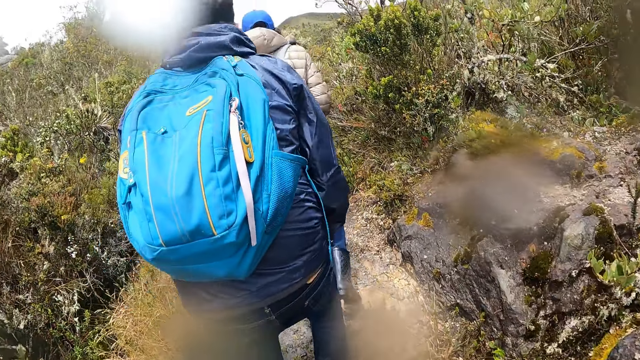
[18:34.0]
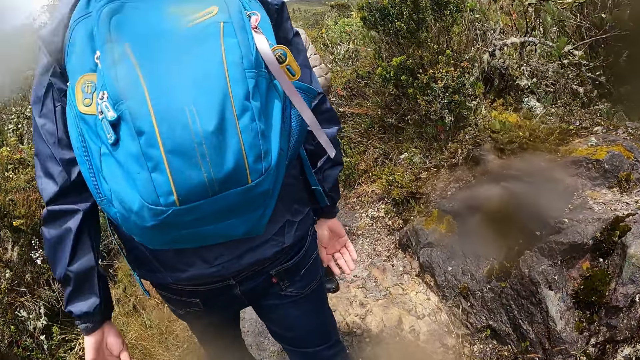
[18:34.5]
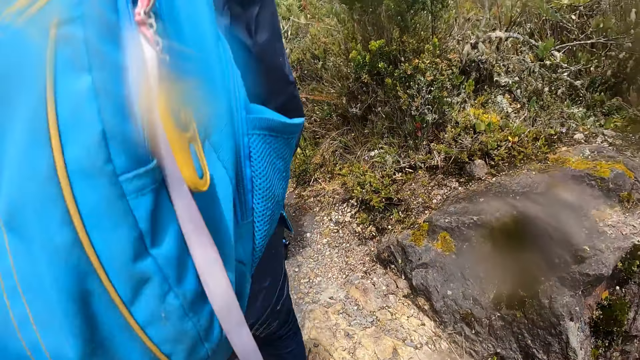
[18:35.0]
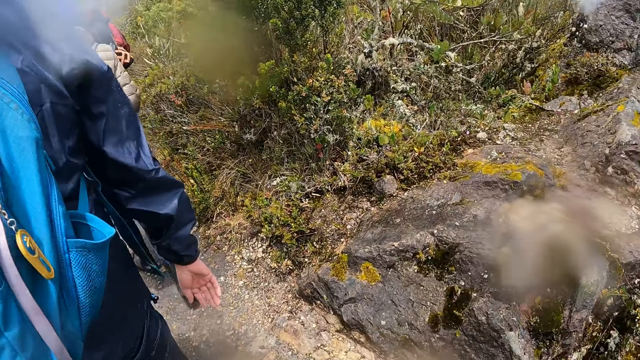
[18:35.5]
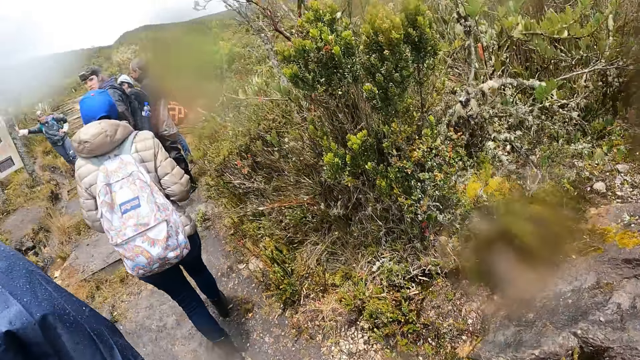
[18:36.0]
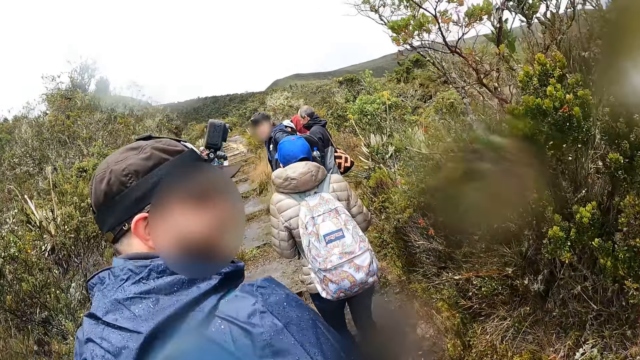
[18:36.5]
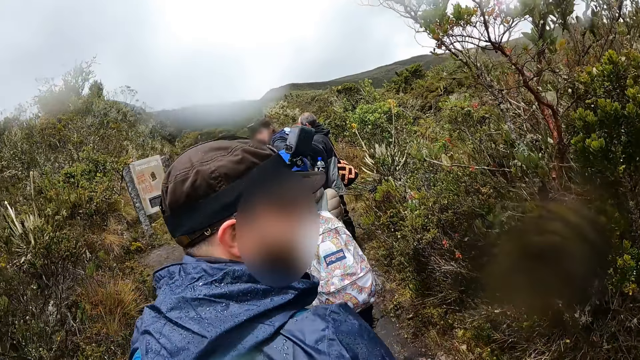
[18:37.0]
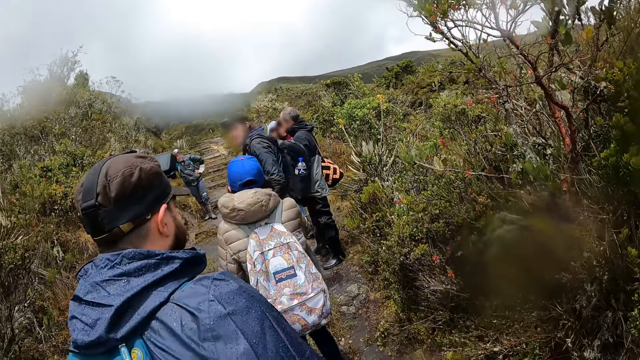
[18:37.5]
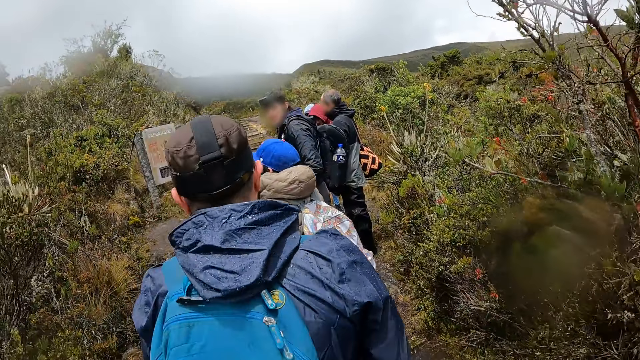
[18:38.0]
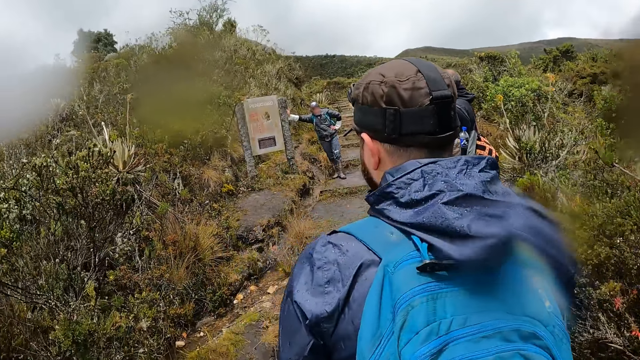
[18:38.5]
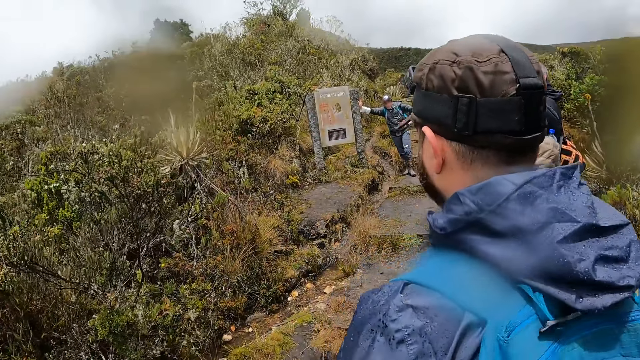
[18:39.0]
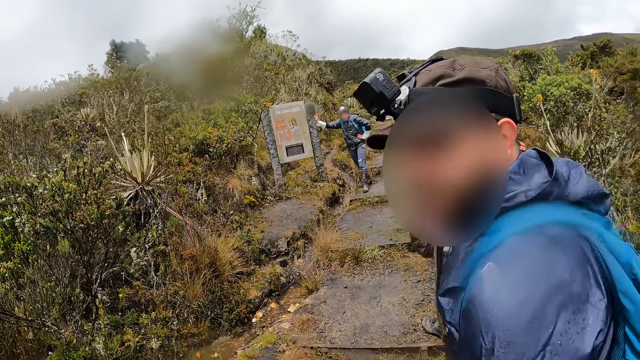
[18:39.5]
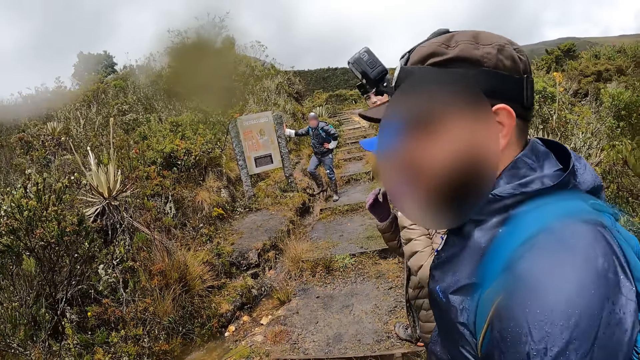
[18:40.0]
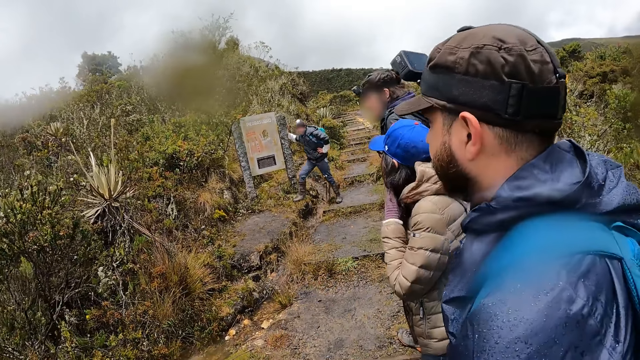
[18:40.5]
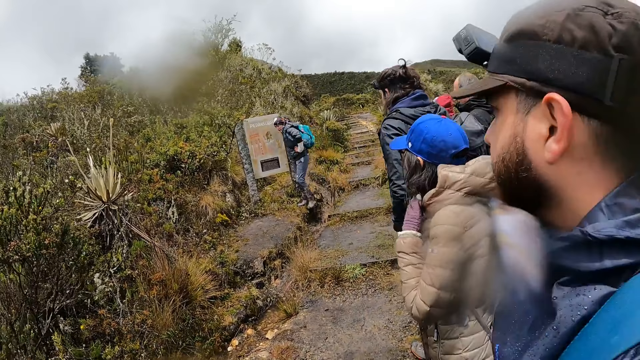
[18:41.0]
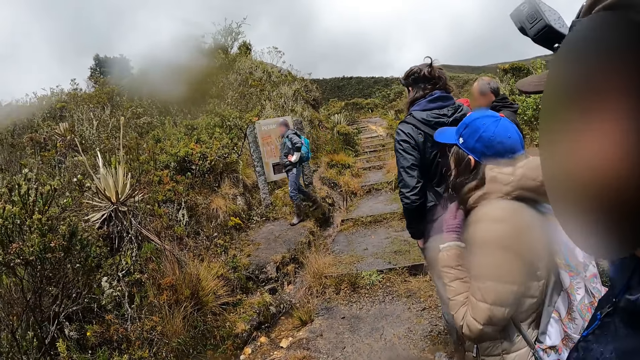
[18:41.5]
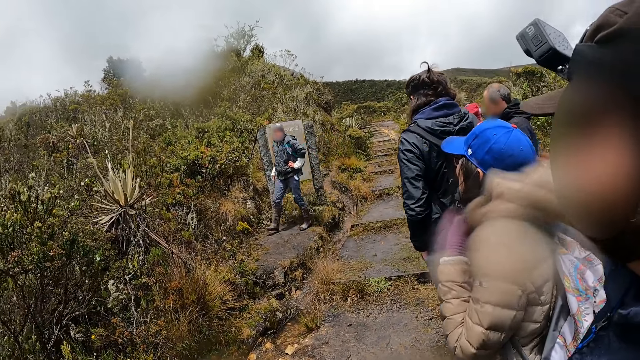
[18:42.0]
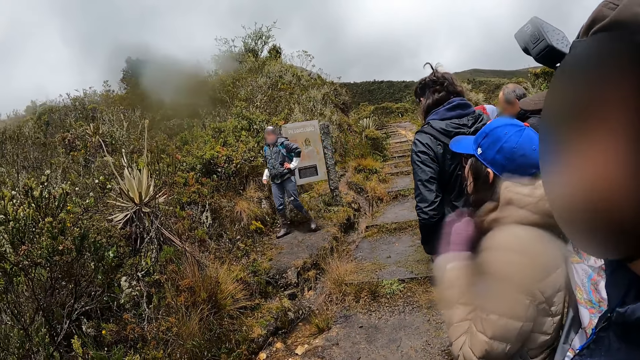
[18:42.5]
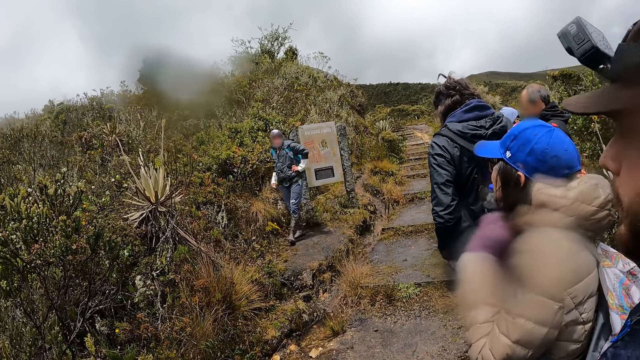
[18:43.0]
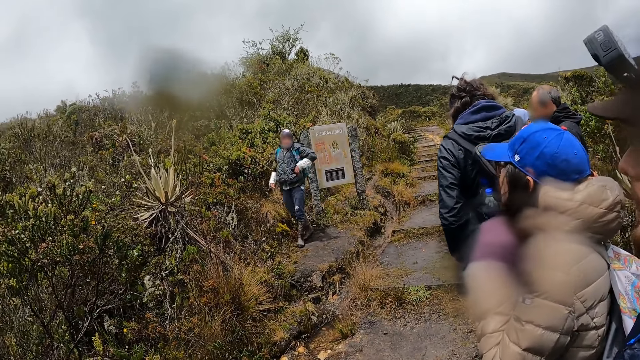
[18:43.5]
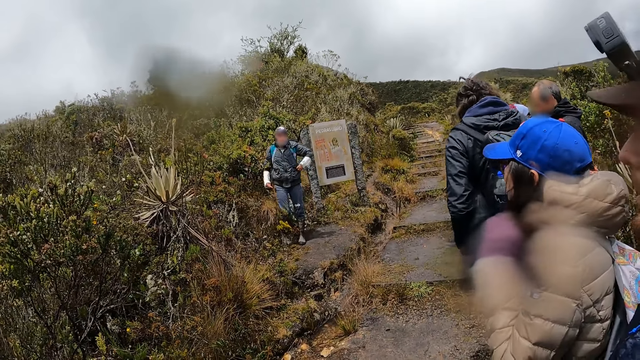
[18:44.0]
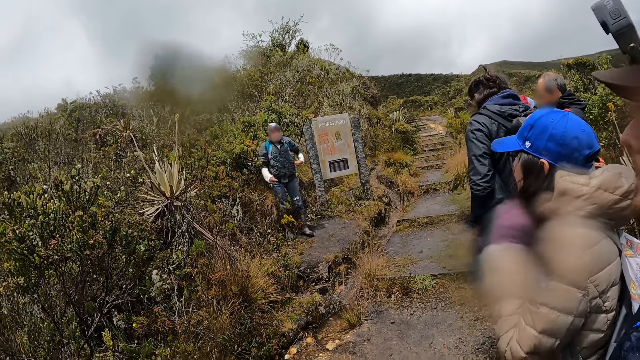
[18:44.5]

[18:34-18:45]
A man touches the post. A tour guide interacts with a group of people. Another man looks at the camera. The tour guide removes her right hand from the billboard on the ground. The first man walks a few steps.

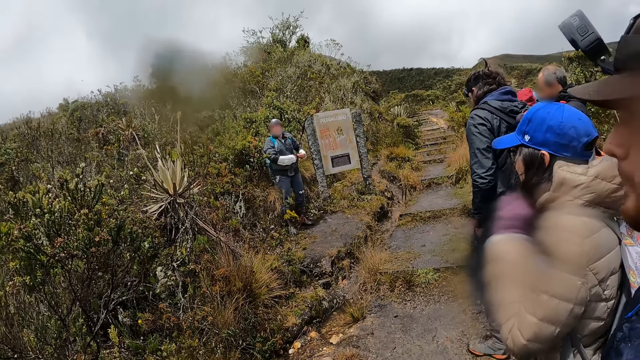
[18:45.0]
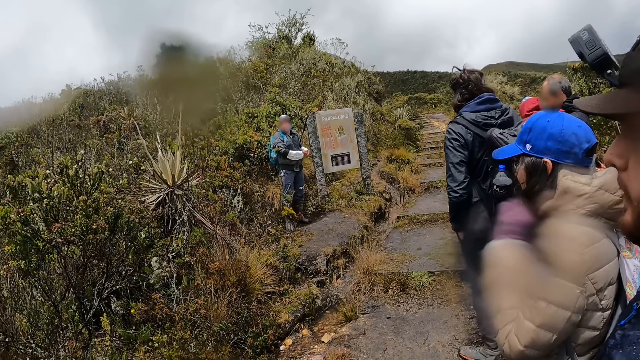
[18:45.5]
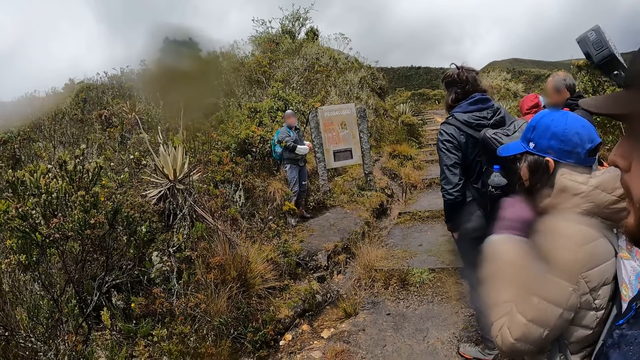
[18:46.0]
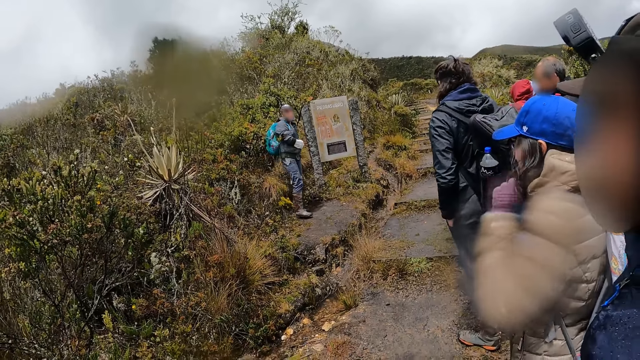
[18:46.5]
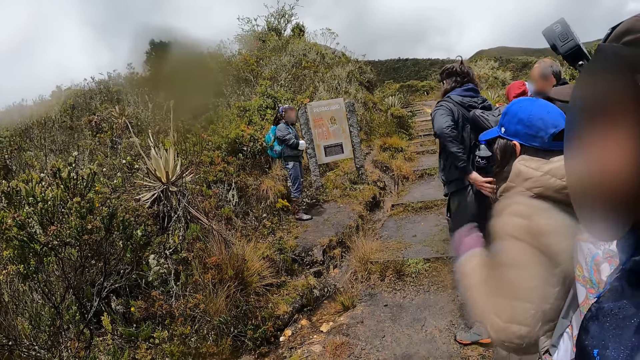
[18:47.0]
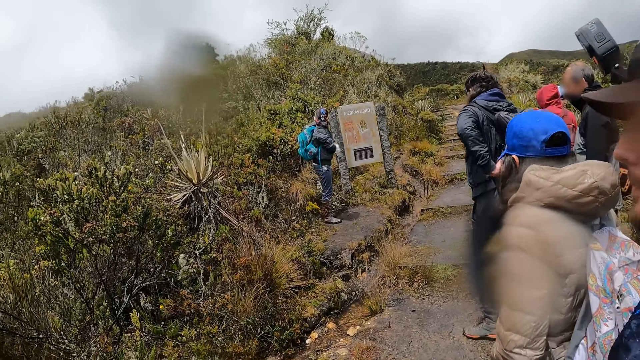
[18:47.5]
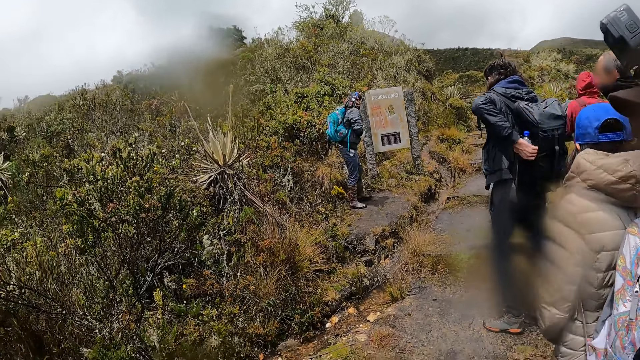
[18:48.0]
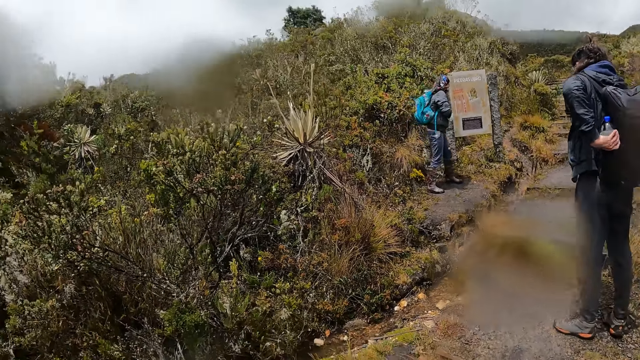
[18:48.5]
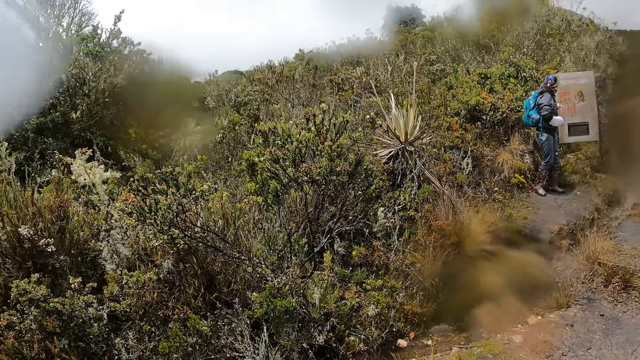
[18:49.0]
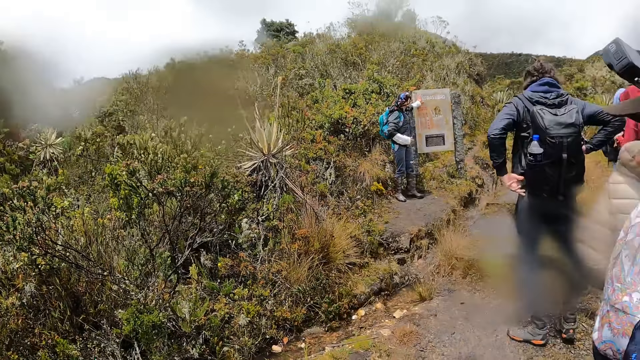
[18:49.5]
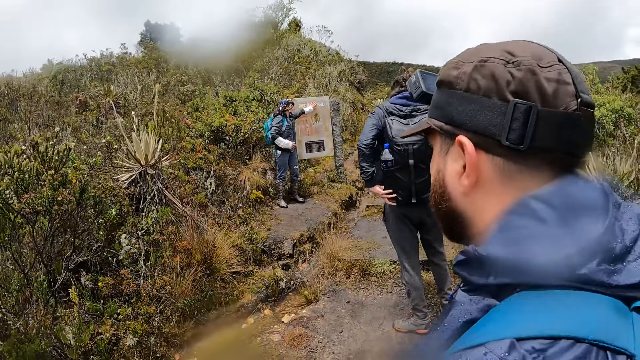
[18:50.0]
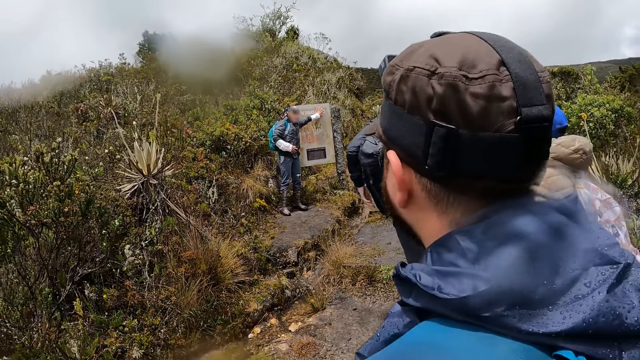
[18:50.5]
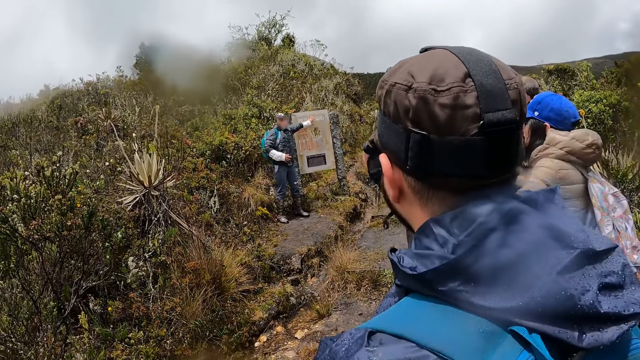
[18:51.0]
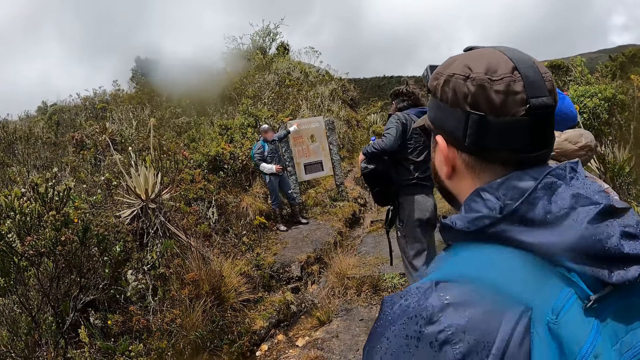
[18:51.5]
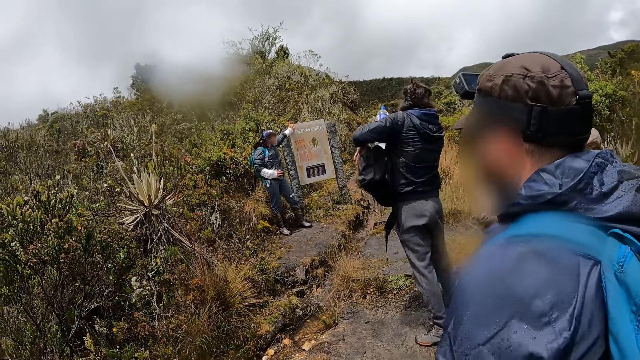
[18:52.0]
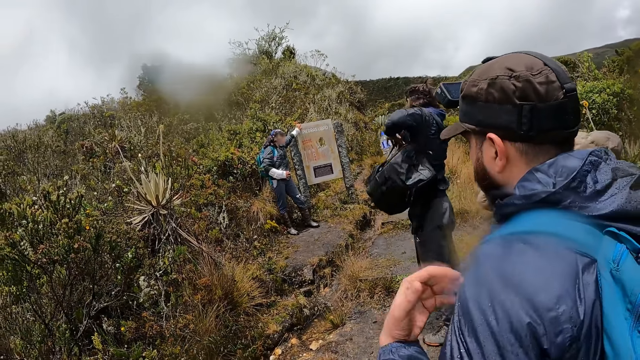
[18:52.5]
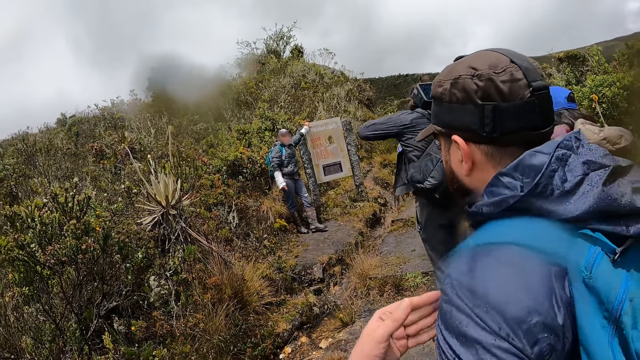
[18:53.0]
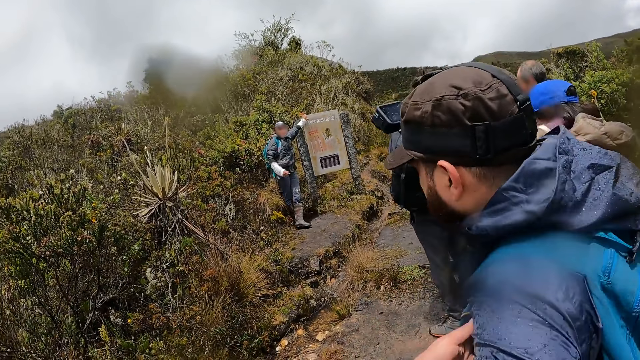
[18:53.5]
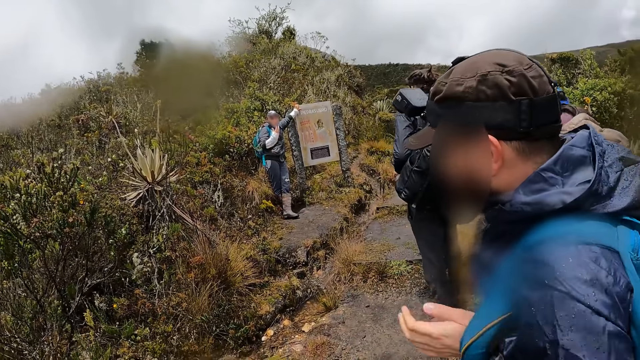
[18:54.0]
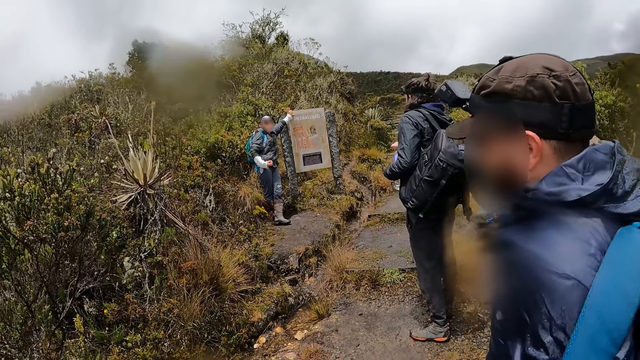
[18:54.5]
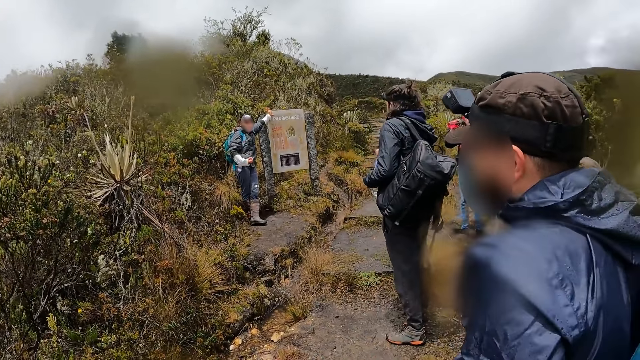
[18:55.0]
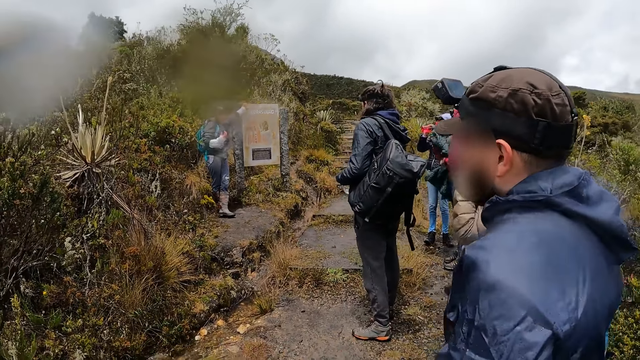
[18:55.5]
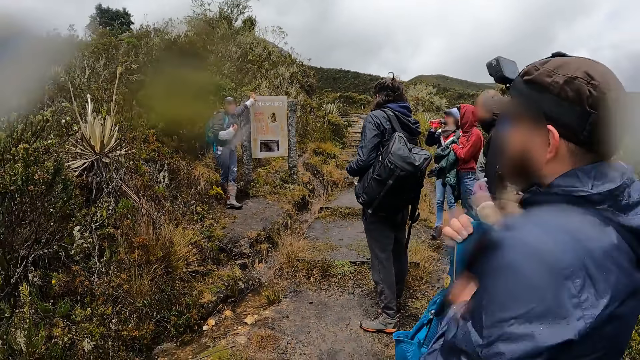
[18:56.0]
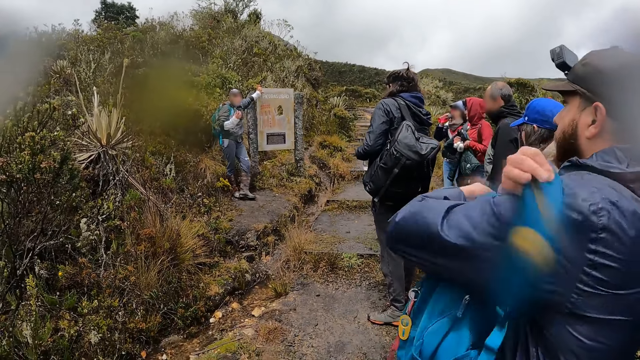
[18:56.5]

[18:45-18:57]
A man touches his jacket. Another man touches a bottle of water in a bag on his back with his left hand. The tour guide touches the billboard with his left hand. The second man passes the bag from his back to his left shoulder with both hands. The first man stretches his hand. The second man picks the bottle of water from the bag on his left shoulder with his right hand. The second man passes the bag from his shoulder to his back with his left hand. A third man removes a bag from his back with both hands. The second man holds the bottle of water with his left hand and opens the bottle of water in his left hand with his right hand. A woman drinks from a red bottle of water in her right hand. Another woman unfolds a jacket with both hands. The third man places the bag on his left shoulder with both hands.
